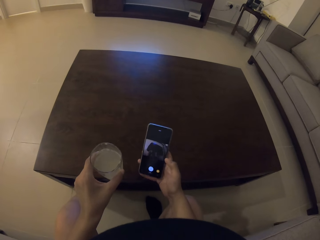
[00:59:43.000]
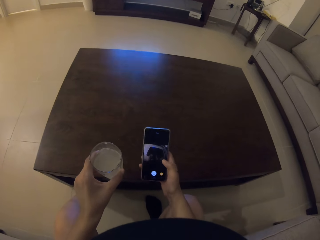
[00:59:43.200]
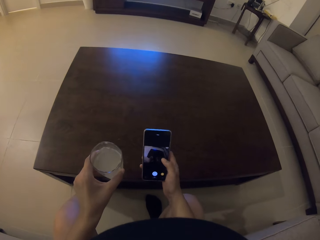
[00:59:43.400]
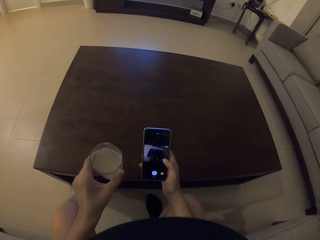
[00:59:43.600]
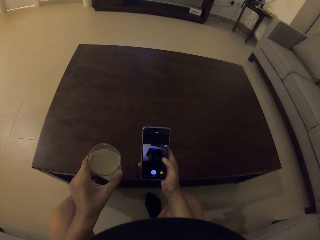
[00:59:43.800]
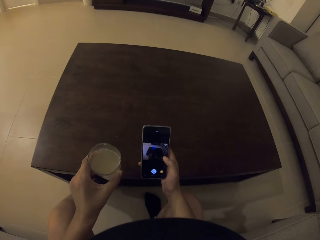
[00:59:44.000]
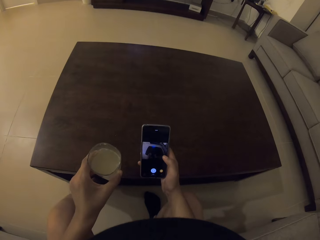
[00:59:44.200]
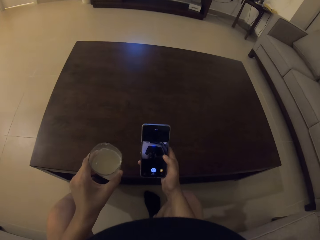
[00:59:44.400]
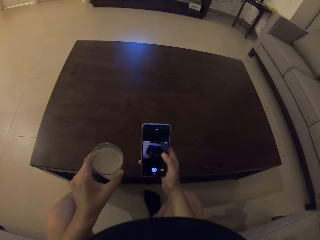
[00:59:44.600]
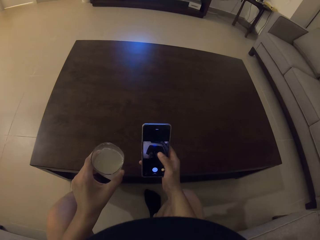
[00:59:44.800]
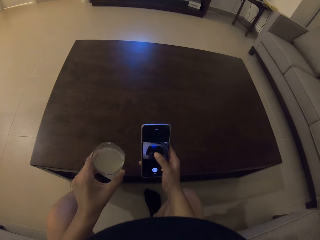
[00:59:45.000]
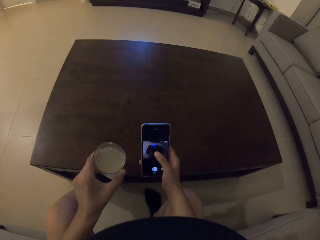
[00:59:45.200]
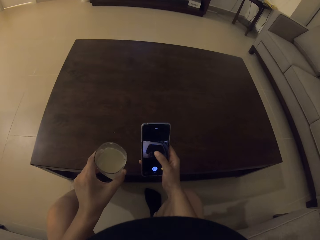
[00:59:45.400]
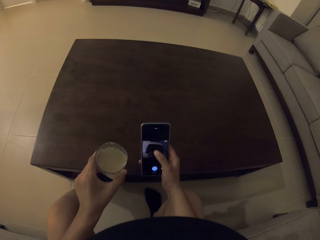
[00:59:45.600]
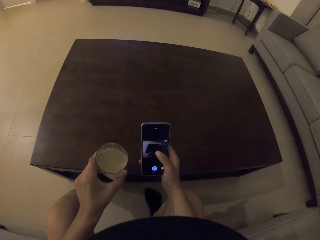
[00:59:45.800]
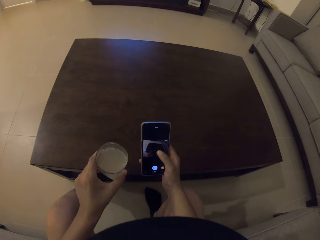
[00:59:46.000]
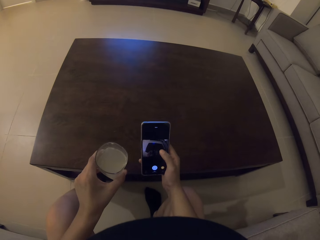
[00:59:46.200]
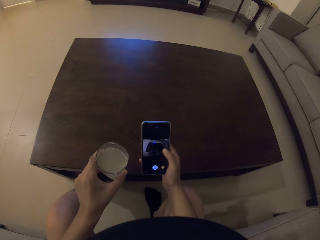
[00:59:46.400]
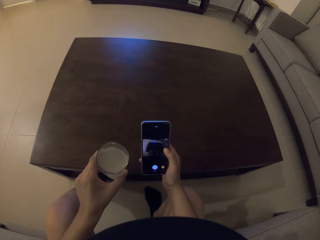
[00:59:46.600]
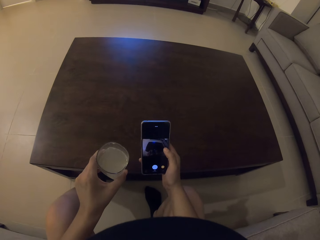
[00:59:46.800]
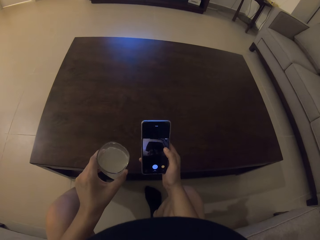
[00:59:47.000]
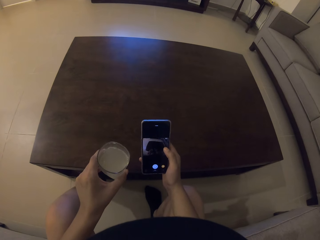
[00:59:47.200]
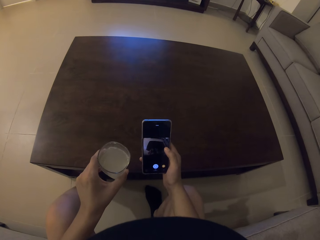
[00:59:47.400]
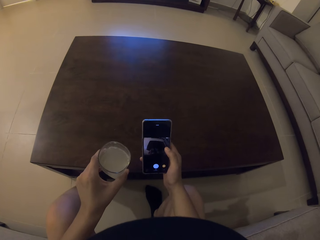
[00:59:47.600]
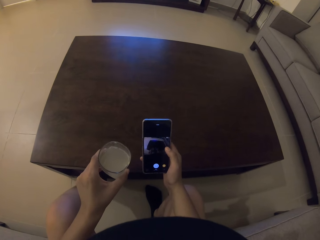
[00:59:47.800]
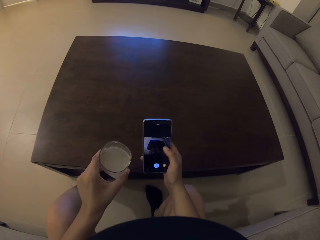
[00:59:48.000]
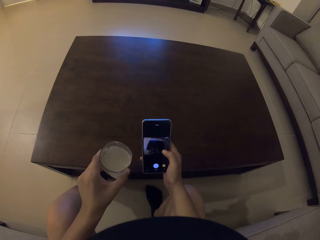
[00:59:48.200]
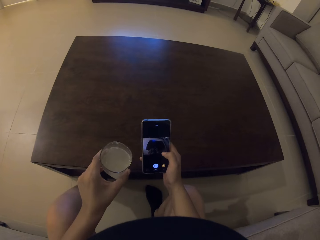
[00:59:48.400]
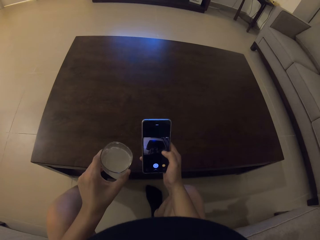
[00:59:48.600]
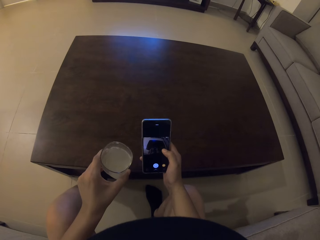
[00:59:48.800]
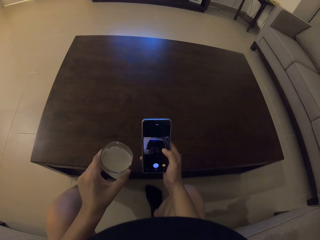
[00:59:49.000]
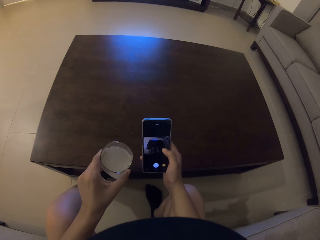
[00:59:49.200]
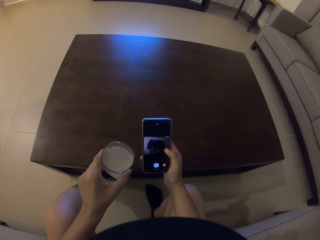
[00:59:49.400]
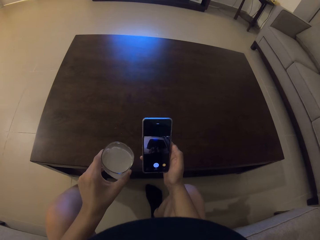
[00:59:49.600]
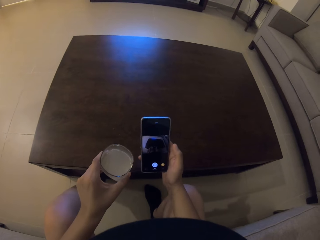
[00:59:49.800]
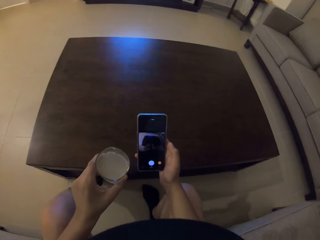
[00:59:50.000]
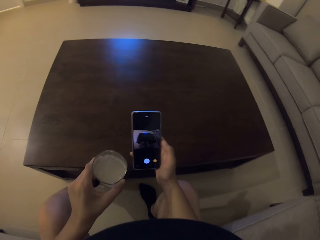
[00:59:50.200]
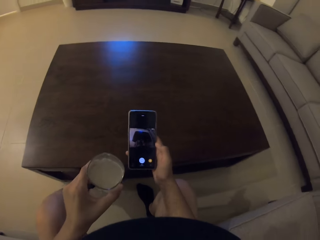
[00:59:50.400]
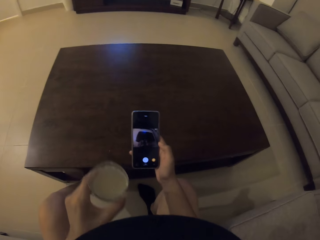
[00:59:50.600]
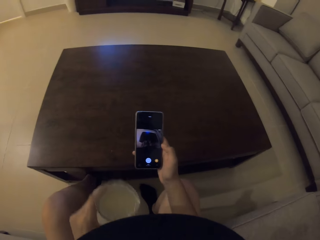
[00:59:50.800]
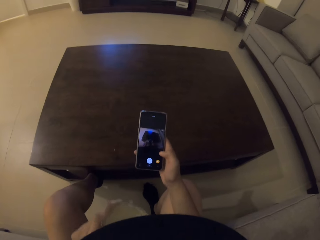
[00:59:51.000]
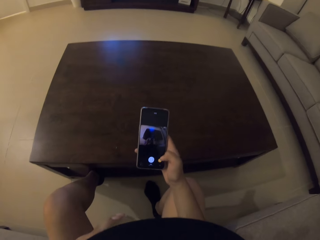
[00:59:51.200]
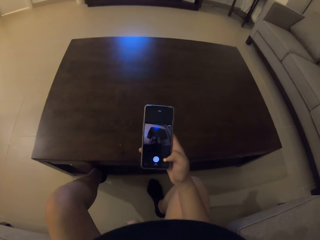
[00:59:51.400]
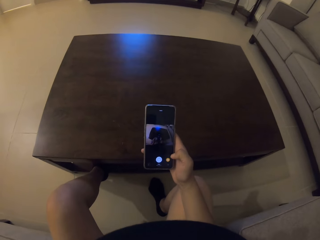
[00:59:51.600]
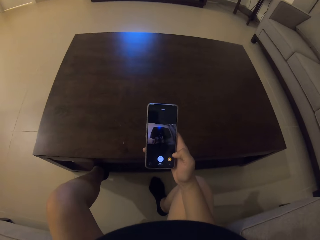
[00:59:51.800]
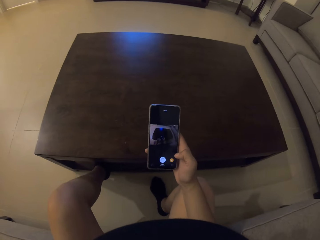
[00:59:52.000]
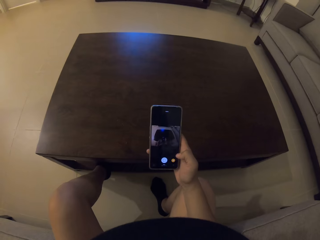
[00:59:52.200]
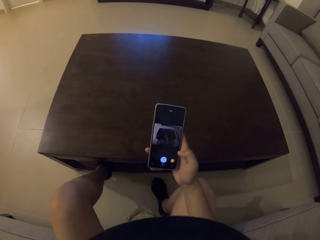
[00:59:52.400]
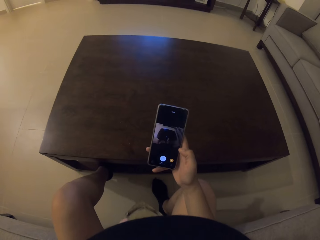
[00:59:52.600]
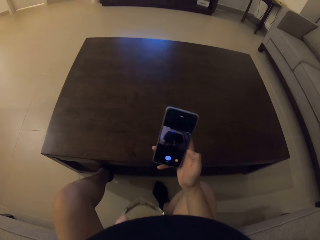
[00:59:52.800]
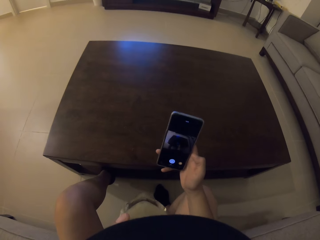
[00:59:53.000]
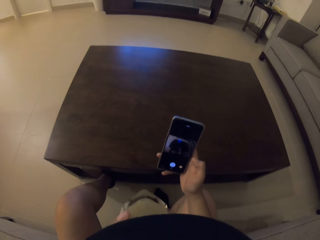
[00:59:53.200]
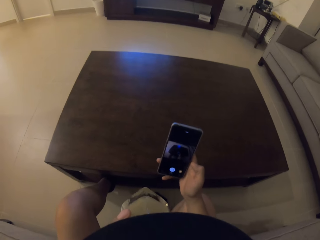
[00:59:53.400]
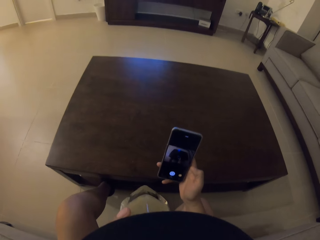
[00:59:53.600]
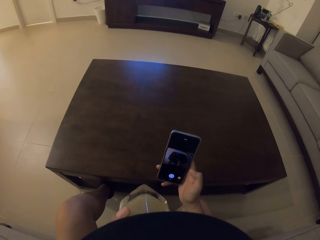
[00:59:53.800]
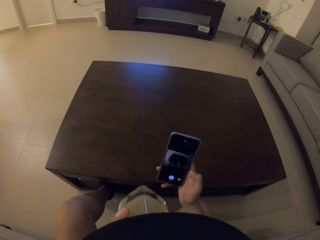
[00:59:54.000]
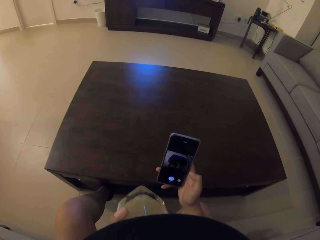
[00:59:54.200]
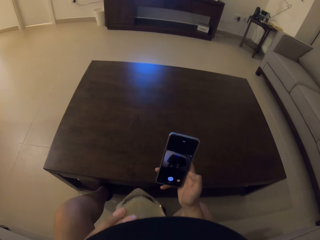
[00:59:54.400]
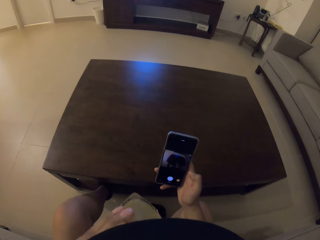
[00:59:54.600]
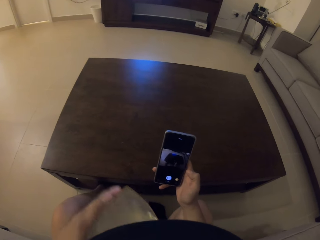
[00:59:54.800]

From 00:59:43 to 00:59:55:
The camera wearer operates the phone. They look at the phone. They operate the phone. They look at the phone. They drink from the glass.

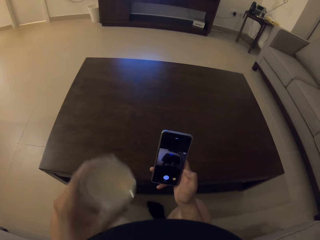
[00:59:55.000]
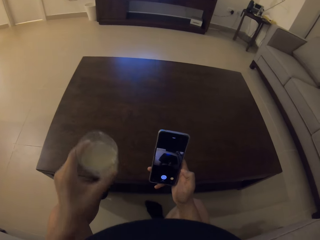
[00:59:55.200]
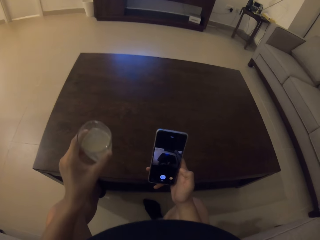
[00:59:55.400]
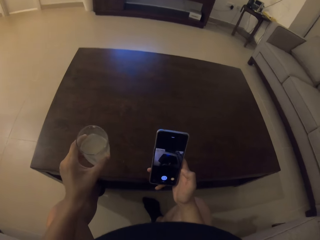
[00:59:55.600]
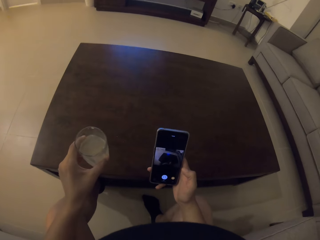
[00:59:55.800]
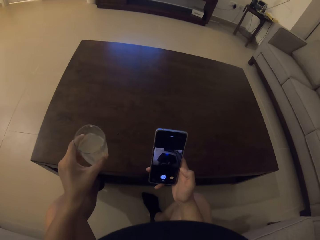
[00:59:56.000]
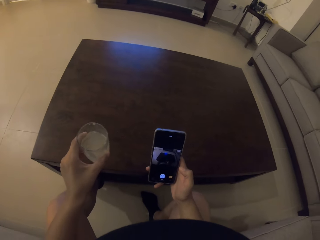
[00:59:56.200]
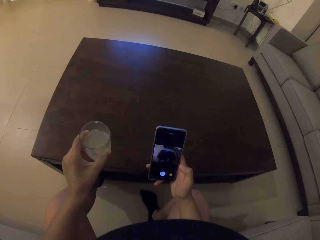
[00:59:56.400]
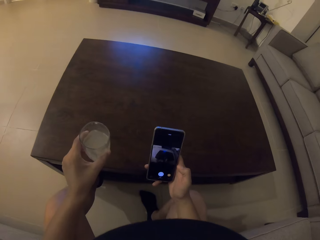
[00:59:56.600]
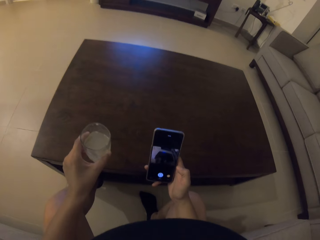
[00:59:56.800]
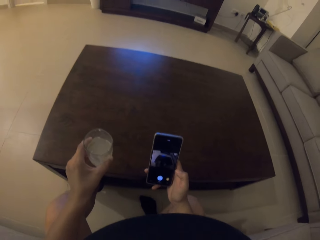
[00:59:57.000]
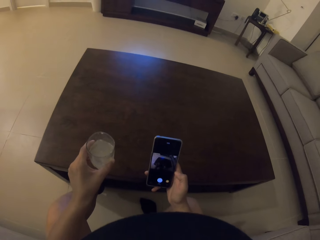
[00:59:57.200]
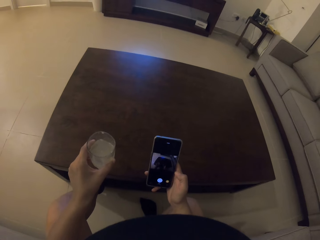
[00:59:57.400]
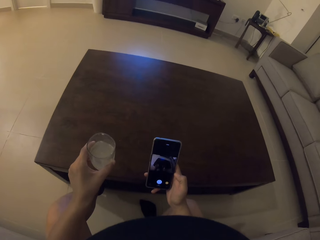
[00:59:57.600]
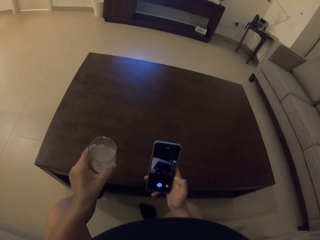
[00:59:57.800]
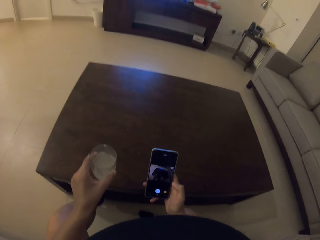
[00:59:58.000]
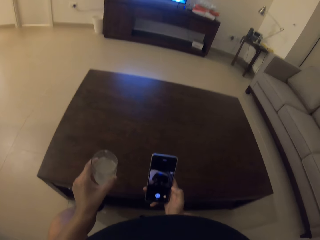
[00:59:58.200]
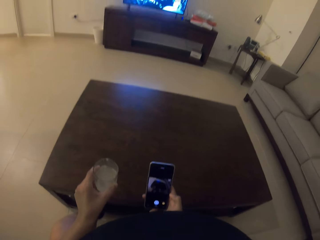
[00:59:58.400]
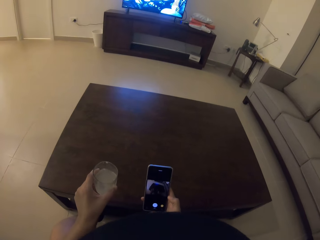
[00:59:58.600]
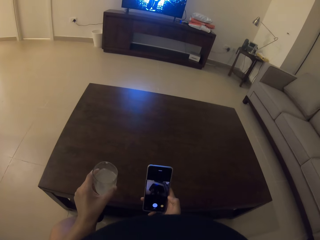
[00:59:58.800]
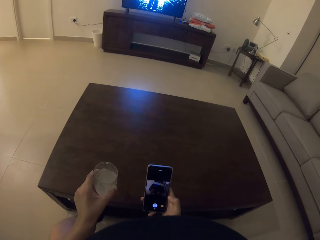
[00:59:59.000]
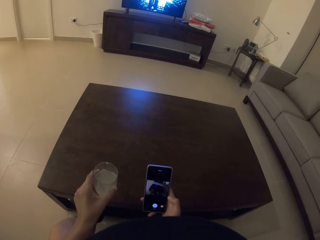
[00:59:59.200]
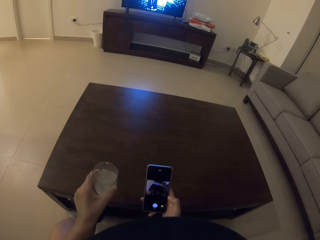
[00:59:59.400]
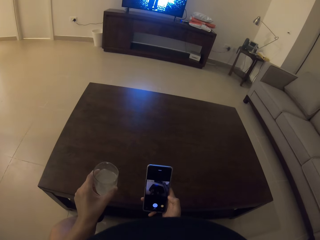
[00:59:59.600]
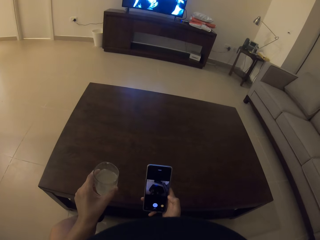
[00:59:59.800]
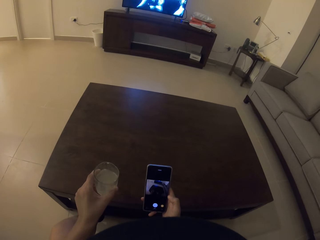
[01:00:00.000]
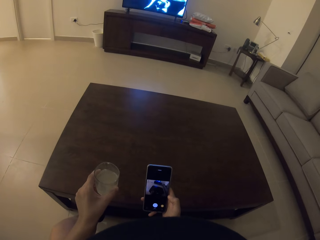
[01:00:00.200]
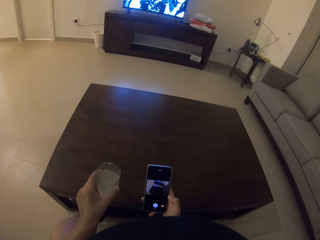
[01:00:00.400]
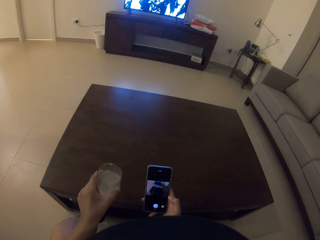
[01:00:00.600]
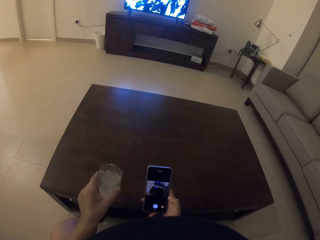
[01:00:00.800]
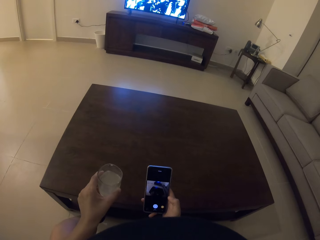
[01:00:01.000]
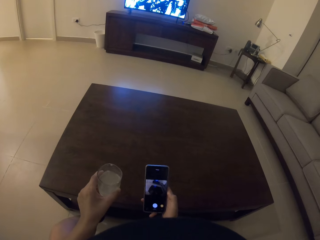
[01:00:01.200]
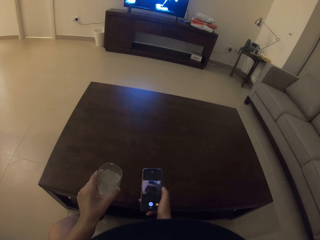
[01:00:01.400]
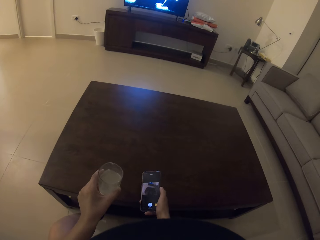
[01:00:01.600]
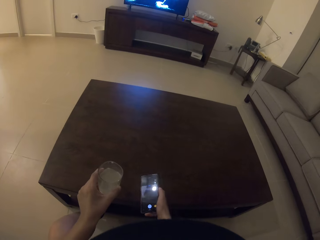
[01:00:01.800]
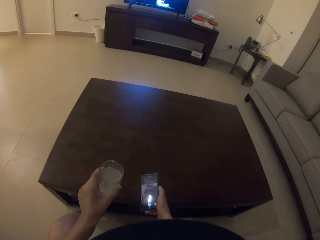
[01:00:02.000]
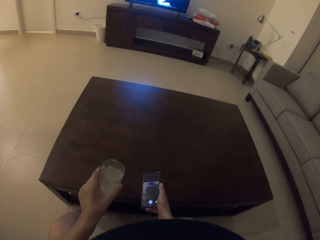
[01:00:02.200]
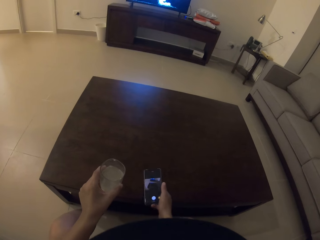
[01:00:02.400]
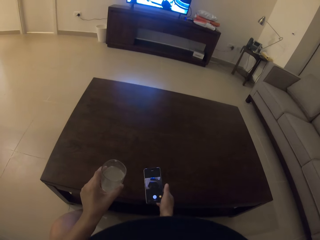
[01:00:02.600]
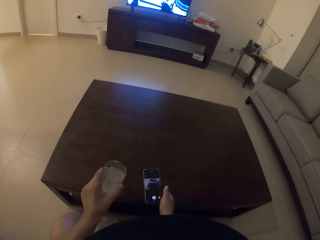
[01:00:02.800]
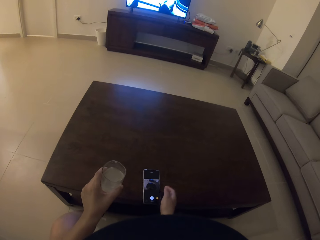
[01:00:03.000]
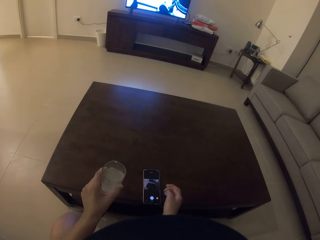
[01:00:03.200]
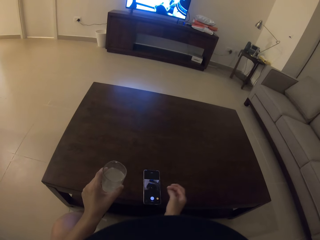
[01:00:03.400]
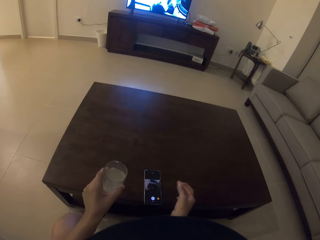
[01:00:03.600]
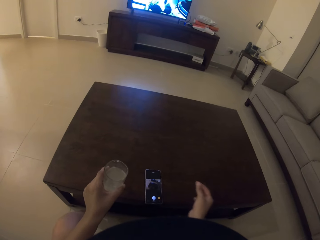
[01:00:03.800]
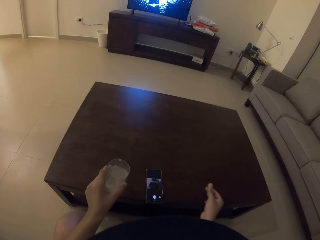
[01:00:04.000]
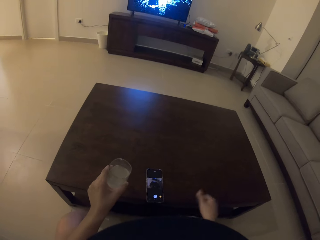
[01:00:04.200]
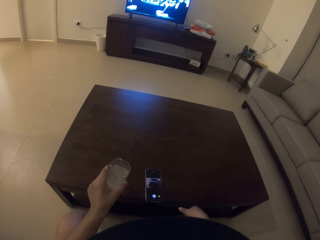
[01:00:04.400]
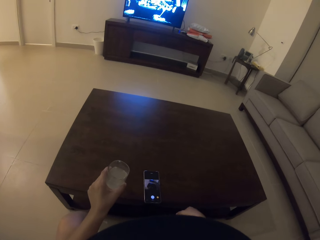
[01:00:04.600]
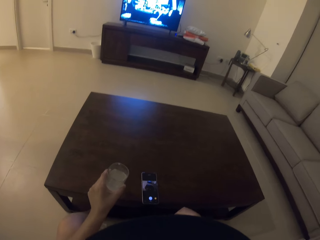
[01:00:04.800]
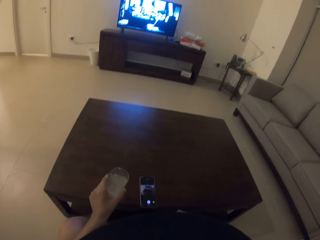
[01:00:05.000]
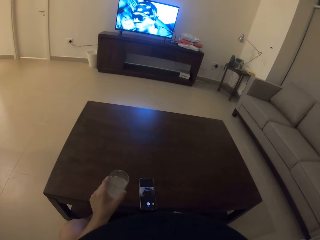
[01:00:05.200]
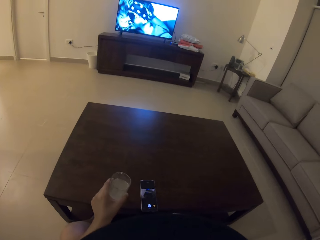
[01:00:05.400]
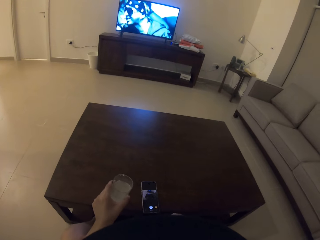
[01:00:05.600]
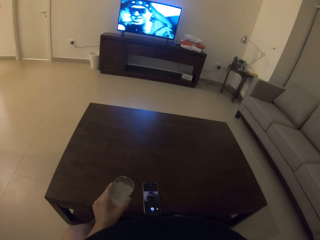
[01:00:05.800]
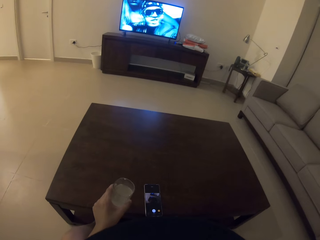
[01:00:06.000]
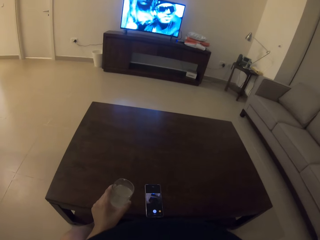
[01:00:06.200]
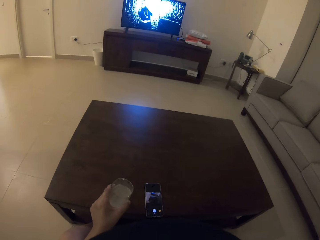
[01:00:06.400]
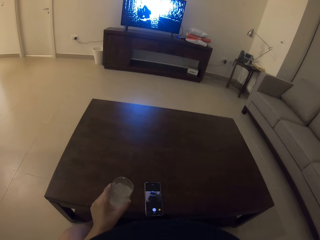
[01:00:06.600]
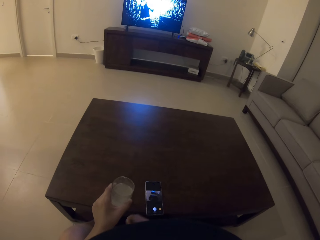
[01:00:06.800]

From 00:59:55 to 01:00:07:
The camera wearer lowers the glass of lemon juice. They look at the phone. They look at the television. They put the mobile phone on the table. They stare at the television.
